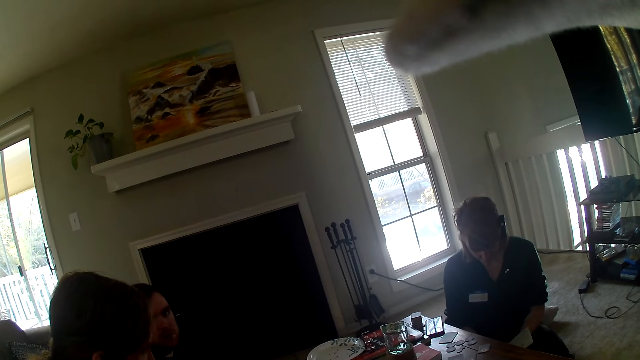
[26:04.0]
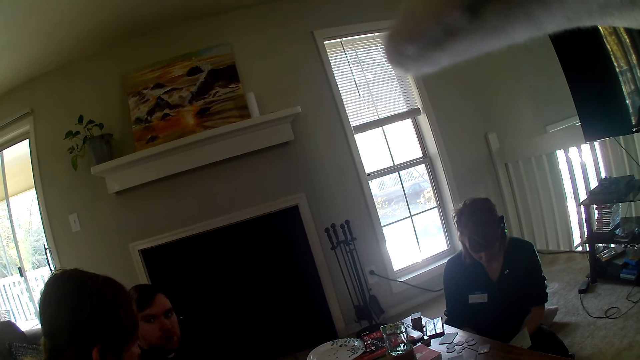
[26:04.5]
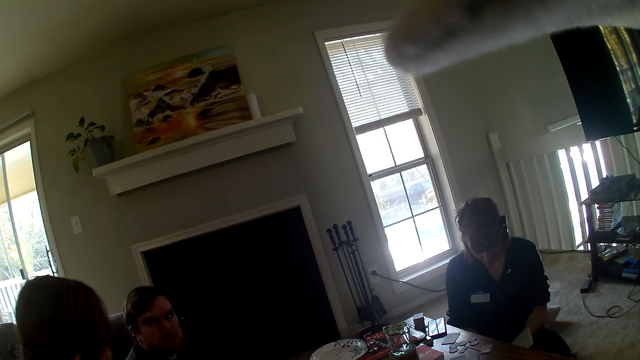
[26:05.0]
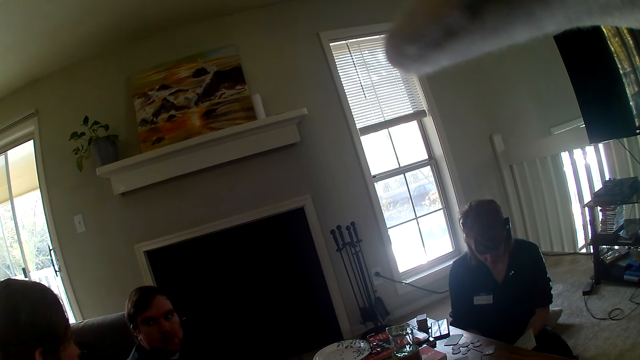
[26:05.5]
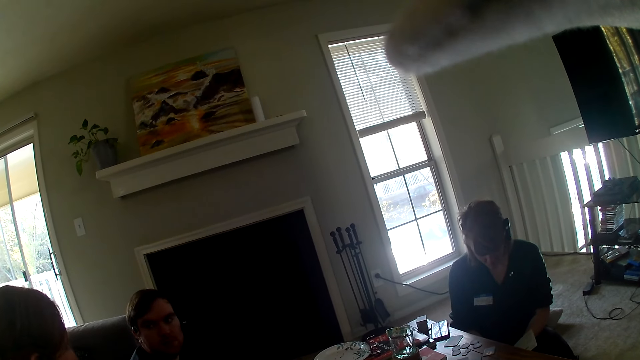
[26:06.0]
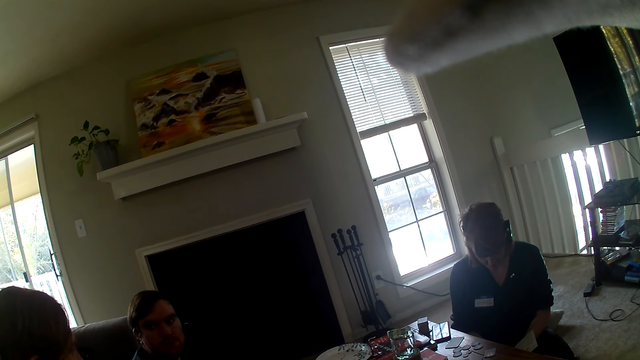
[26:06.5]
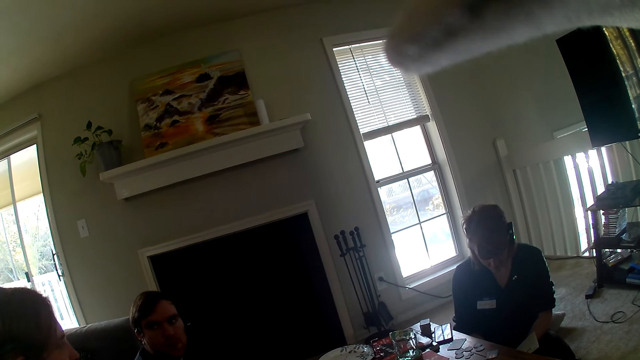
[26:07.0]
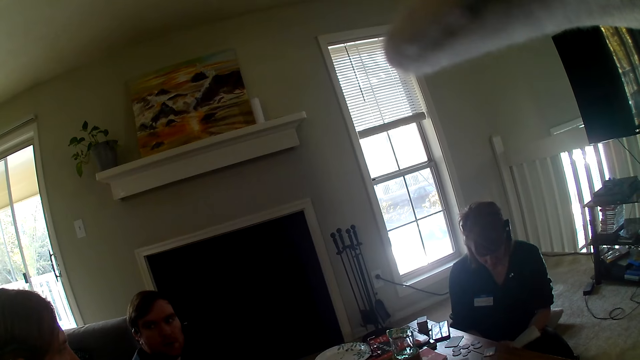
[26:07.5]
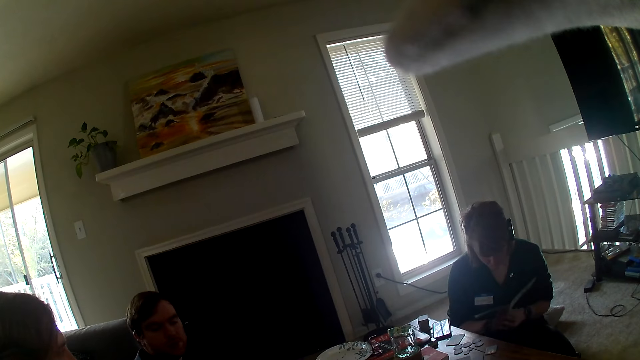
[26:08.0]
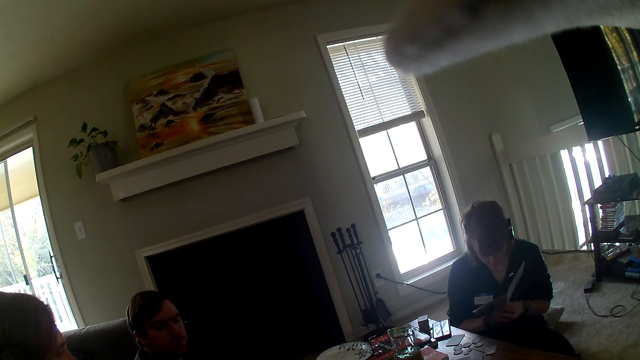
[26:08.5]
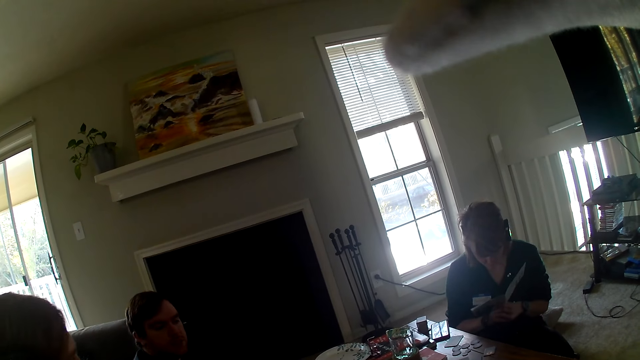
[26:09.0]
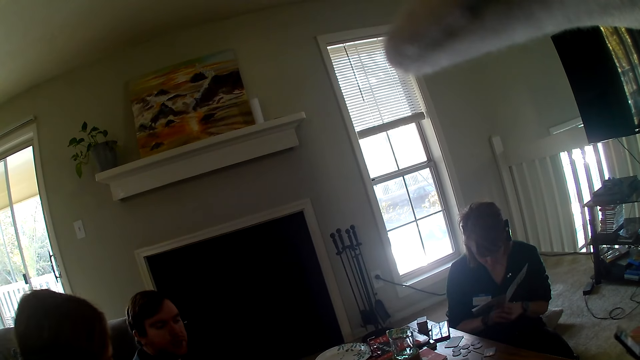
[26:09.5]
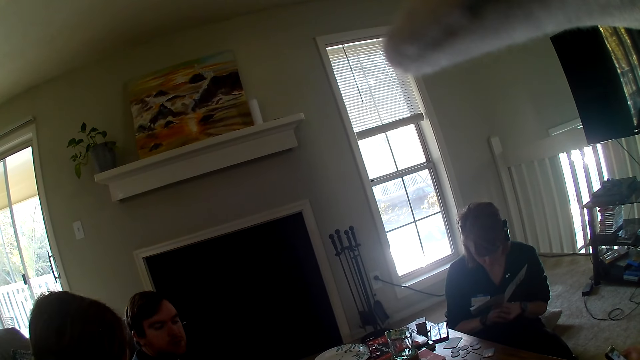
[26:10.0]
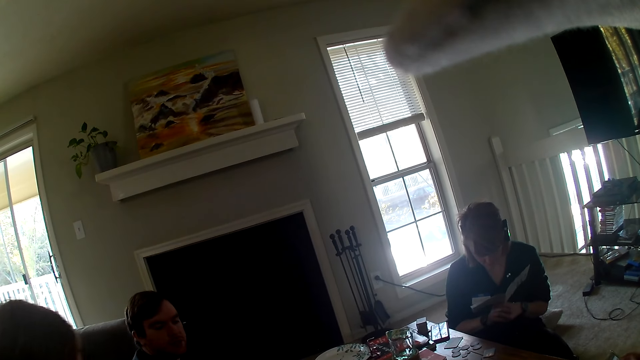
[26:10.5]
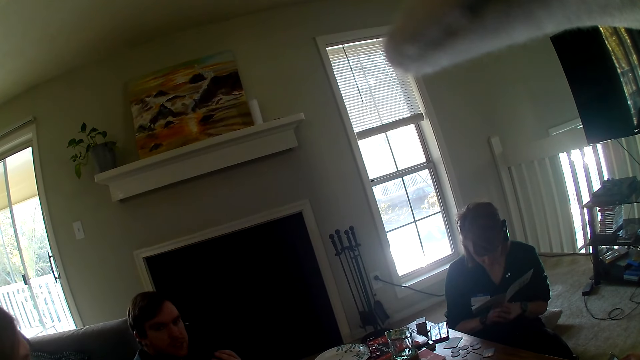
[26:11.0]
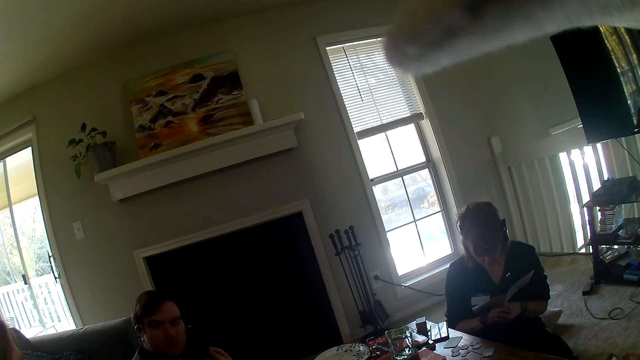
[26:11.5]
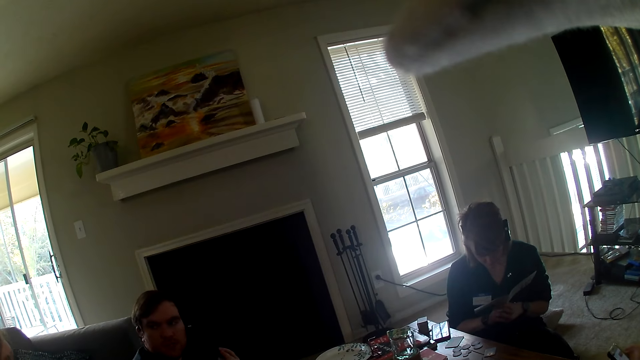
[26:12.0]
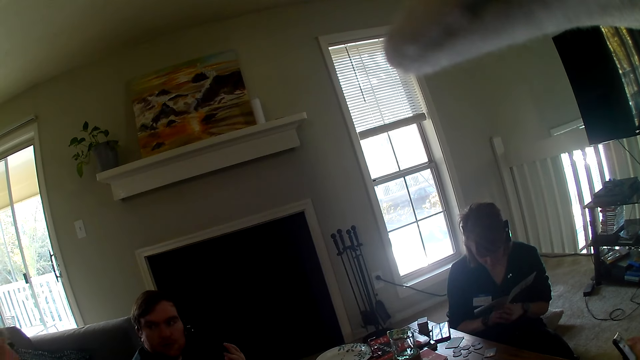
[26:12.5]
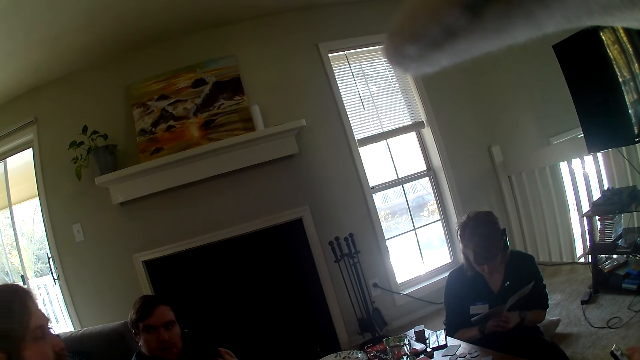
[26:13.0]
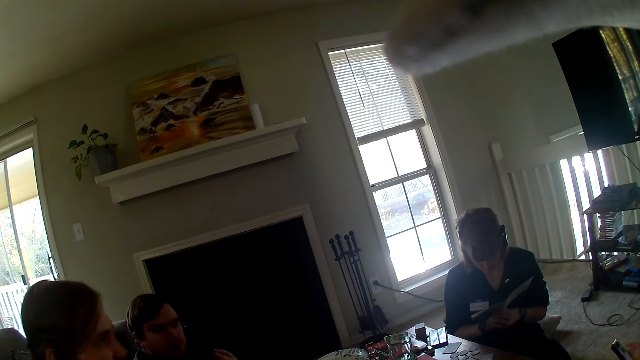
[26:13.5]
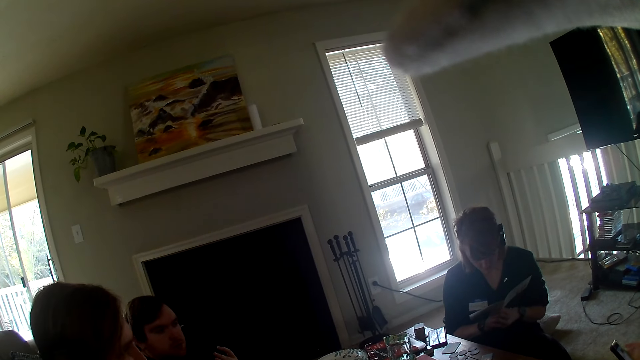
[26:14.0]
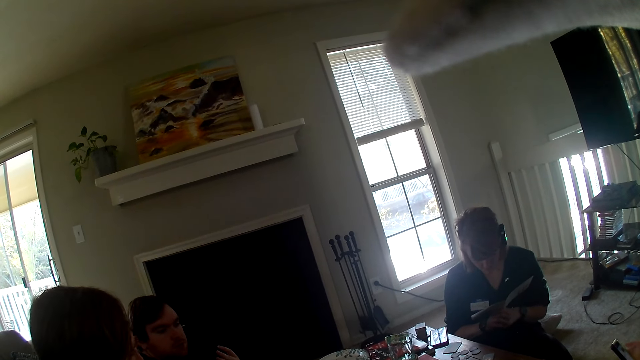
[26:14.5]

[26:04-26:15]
A woman looks at the phone.

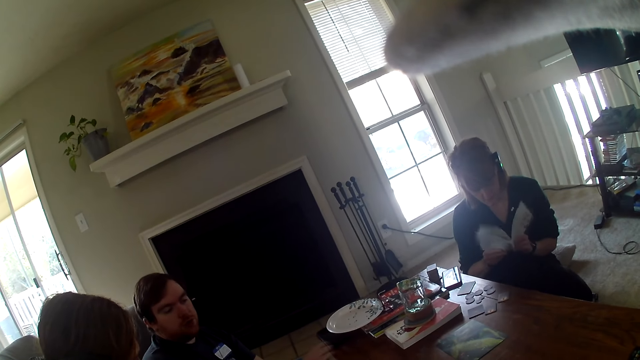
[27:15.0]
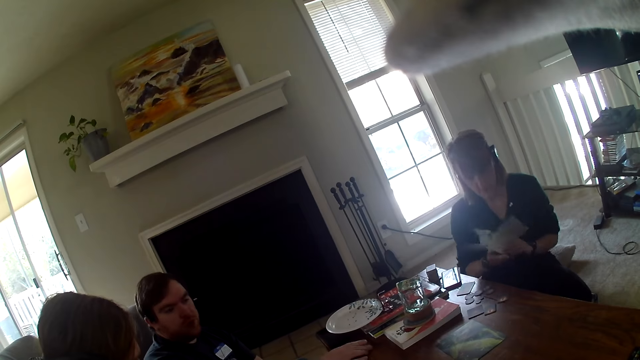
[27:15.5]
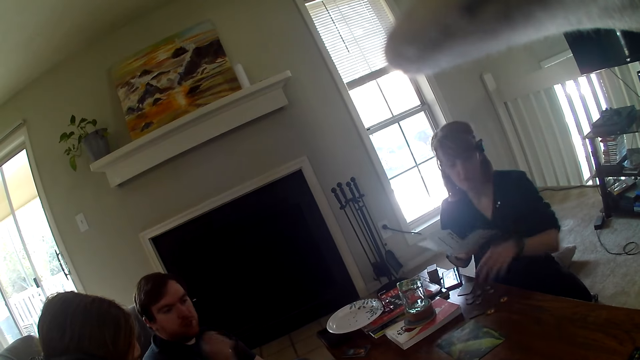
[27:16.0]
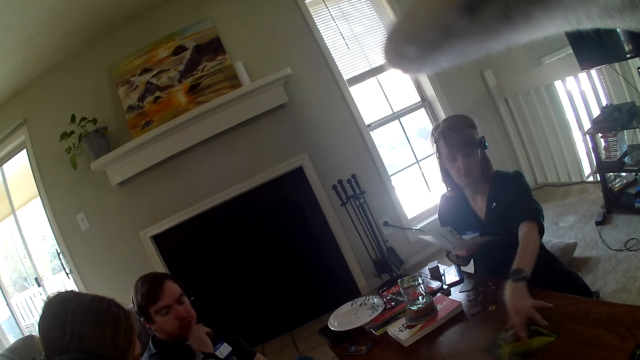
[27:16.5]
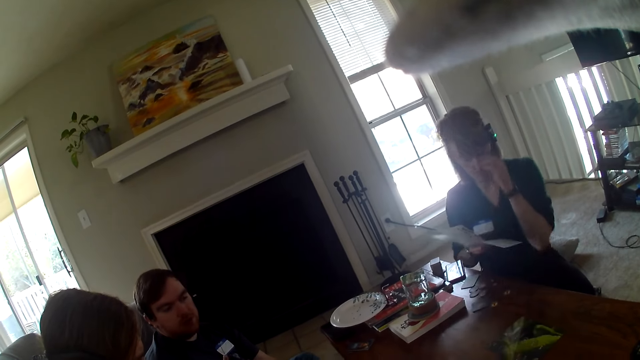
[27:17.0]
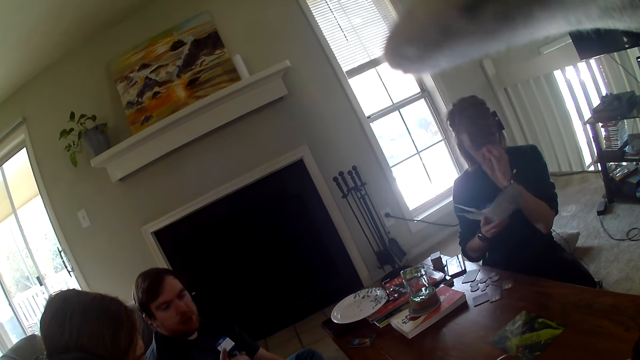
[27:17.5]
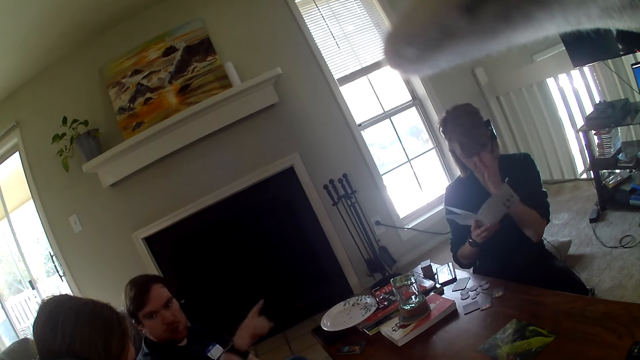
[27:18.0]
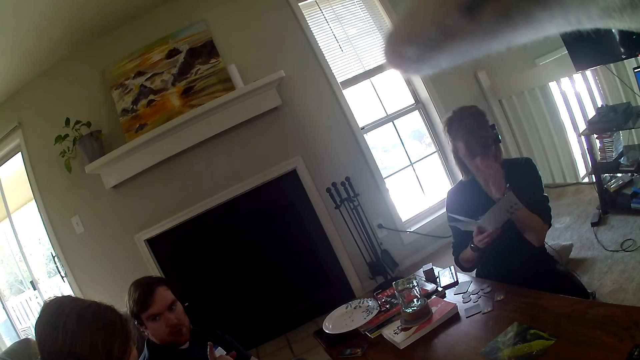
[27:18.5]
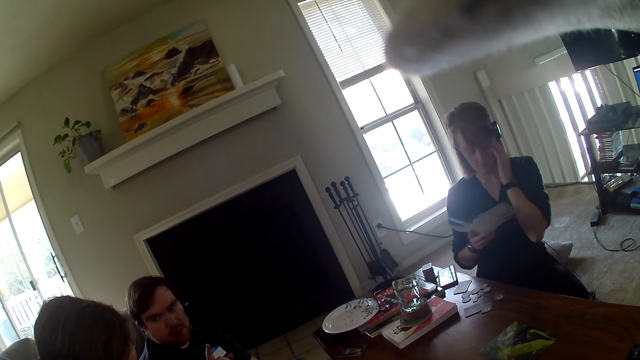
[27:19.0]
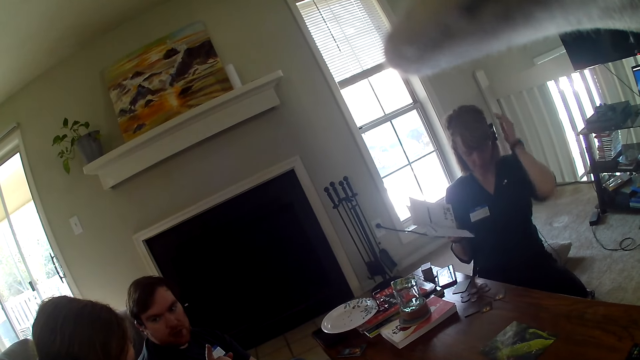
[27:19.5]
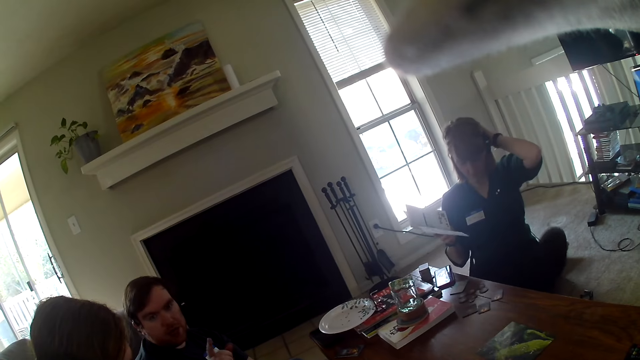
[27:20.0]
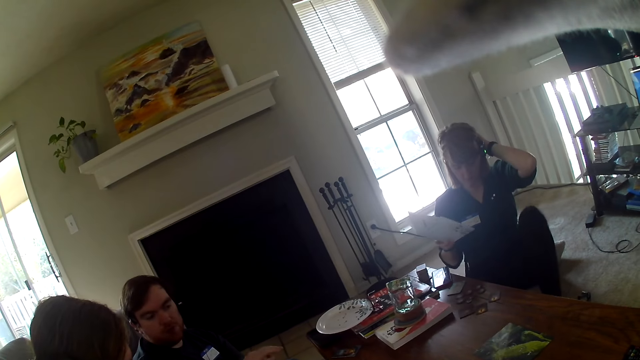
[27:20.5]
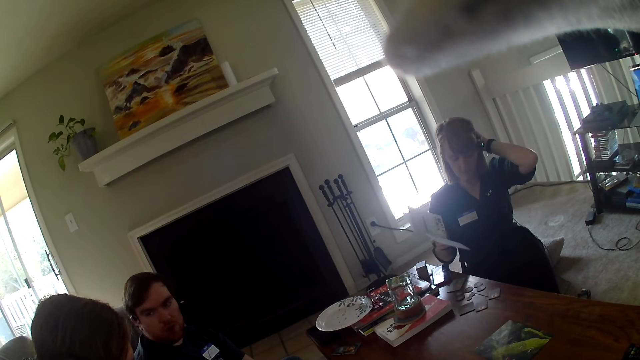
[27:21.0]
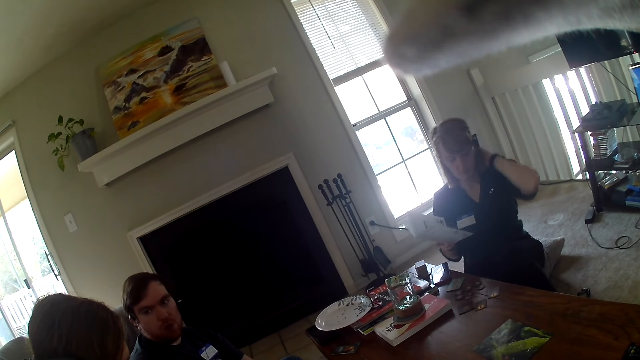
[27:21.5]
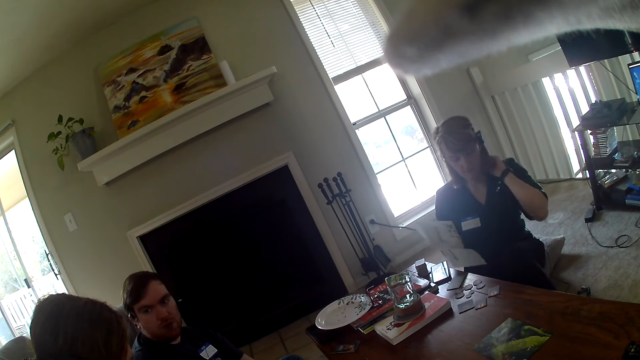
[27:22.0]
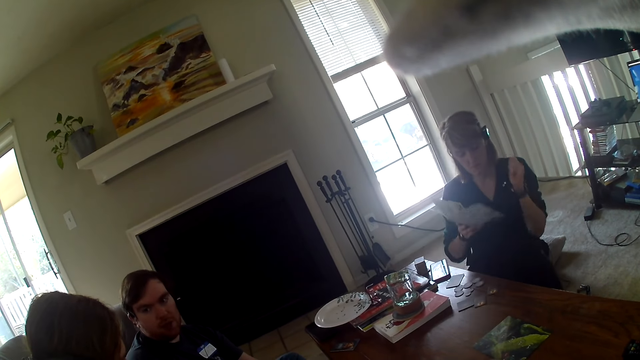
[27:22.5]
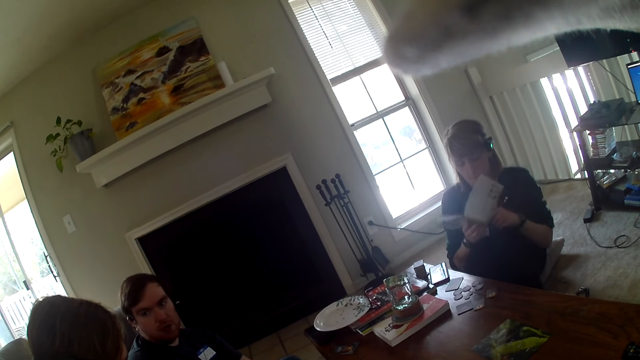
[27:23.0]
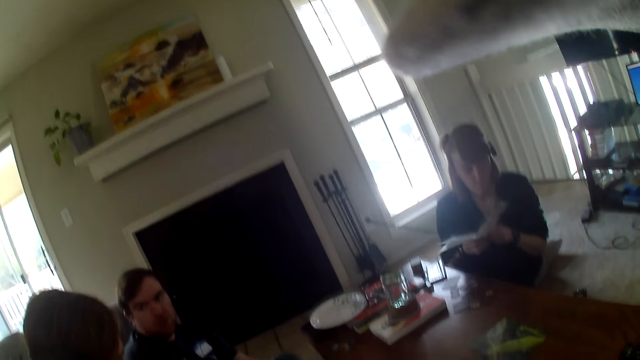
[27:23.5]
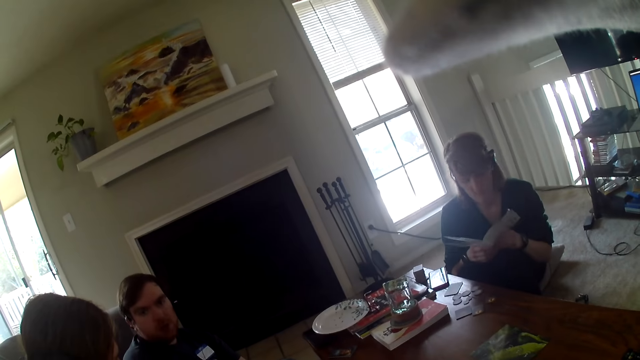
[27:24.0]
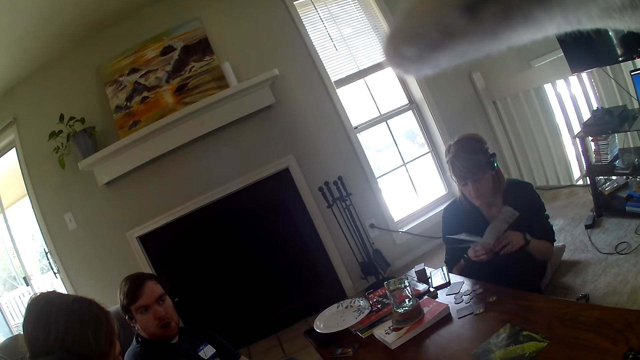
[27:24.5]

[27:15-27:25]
A woman moves the paper on the table. A man talks to the camera wearer and the others. The woman adjusts her sitting position. The woman reads the book. The man talks to the camera wearer and the others.
